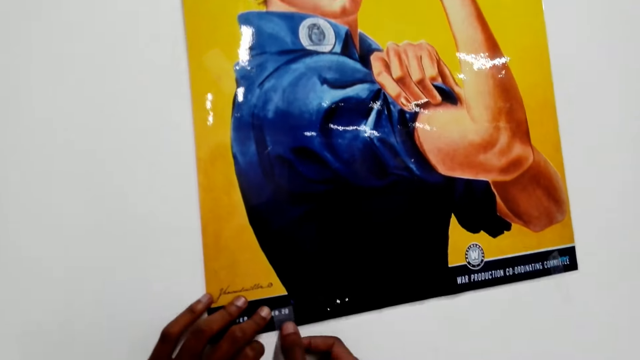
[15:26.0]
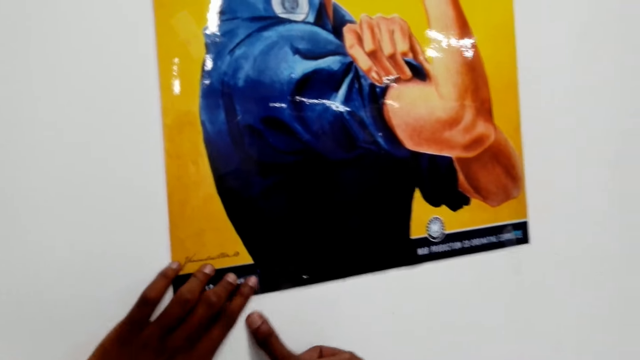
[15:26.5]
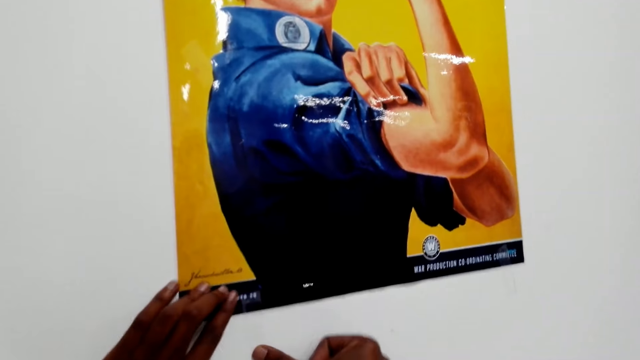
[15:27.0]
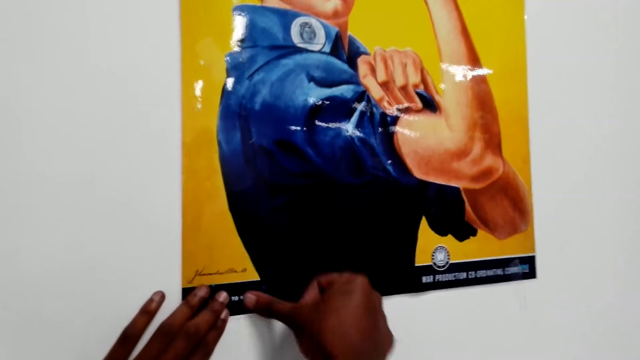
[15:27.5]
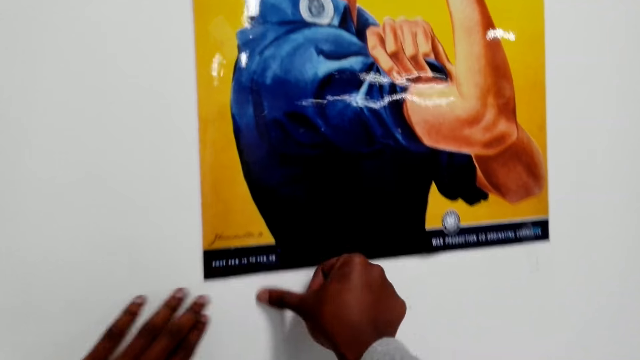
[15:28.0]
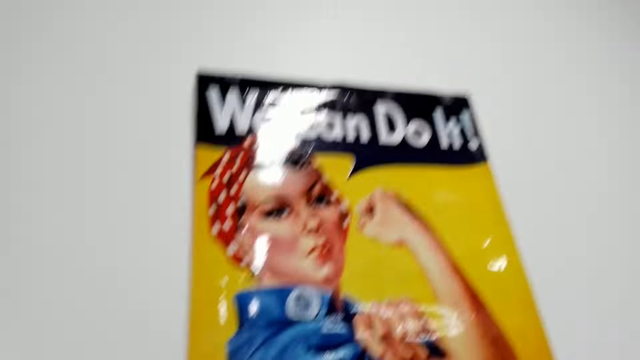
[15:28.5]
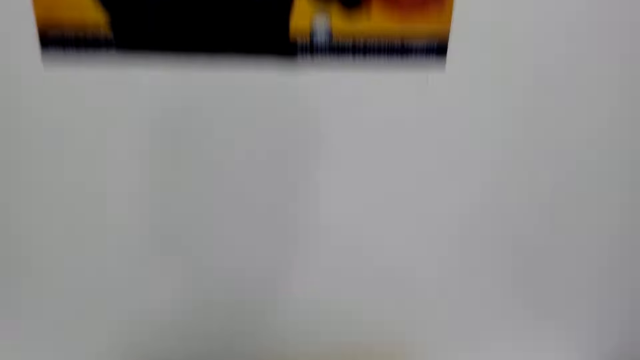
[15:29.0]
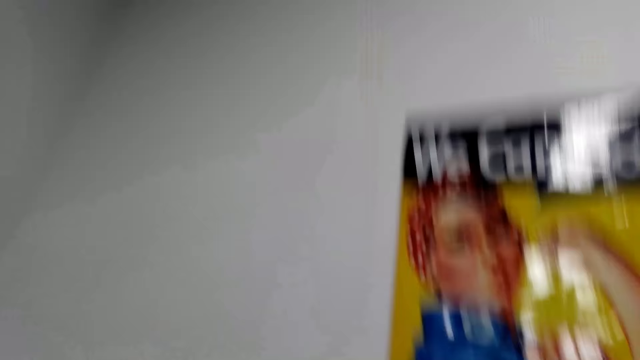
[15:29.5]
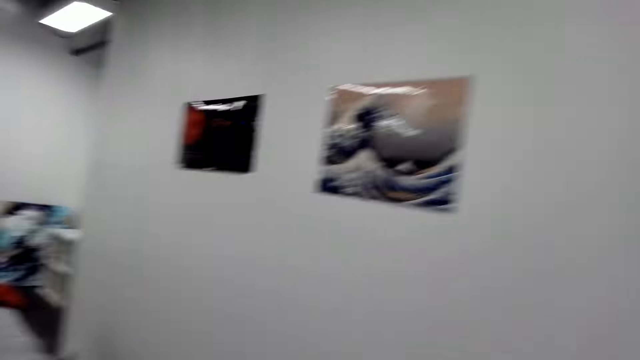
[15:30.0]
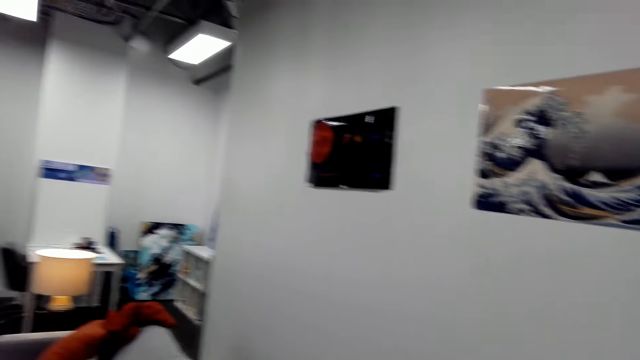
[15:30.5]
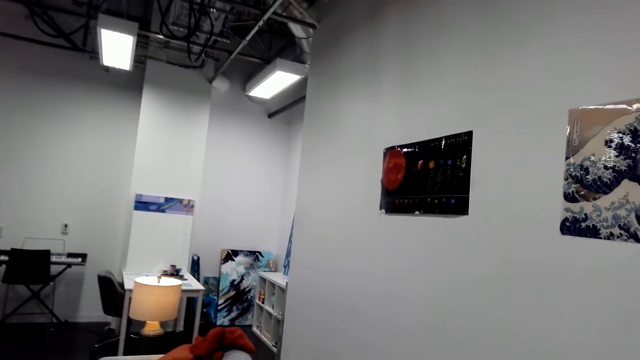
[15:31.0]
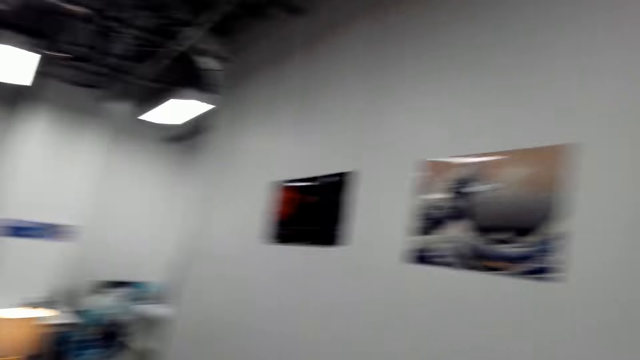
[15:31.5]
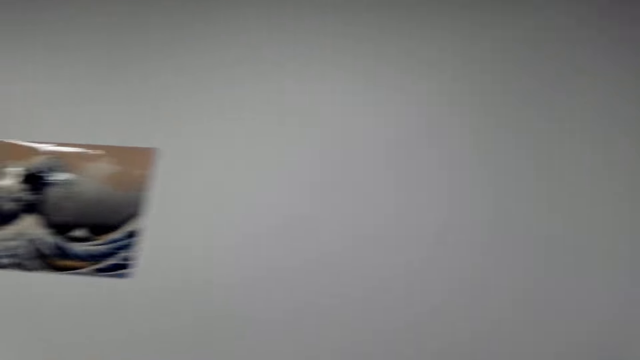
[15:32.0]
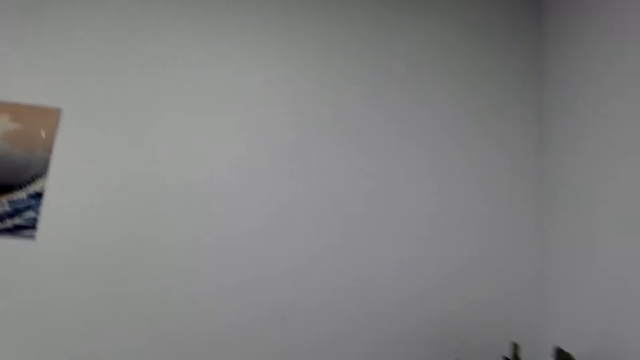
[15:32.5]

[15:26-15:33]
The camera wearer places the piece of masking tape on the edge of the poster on the wall. They look around.

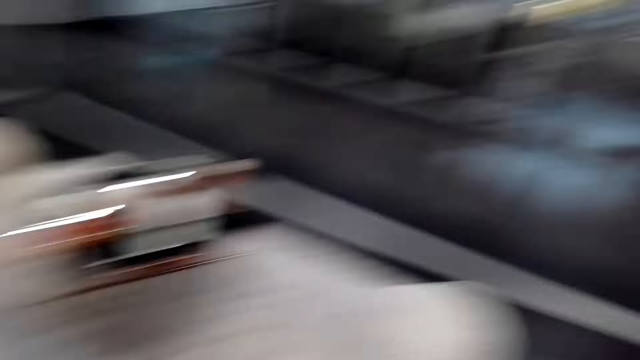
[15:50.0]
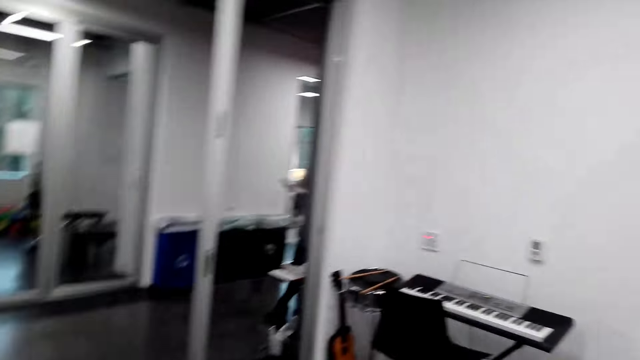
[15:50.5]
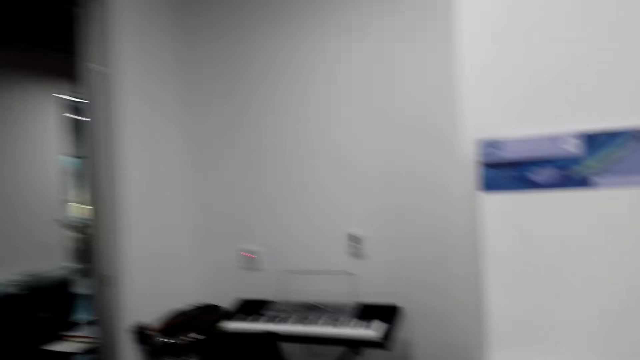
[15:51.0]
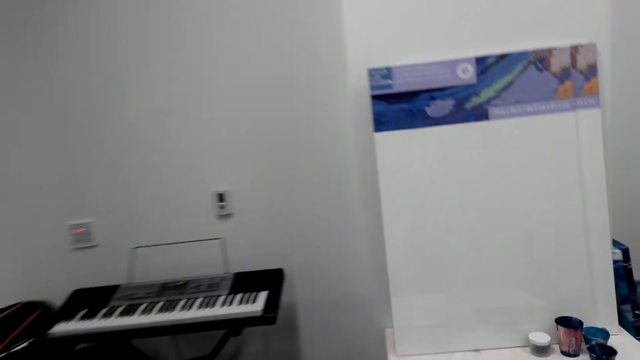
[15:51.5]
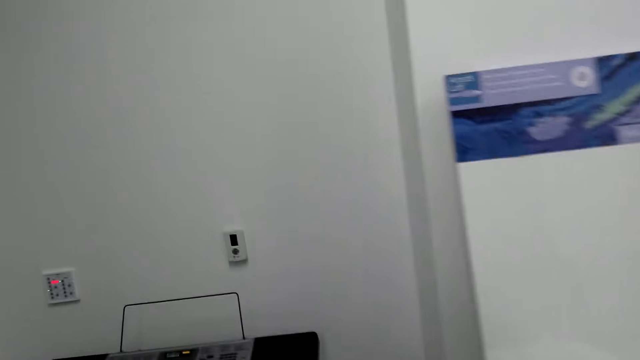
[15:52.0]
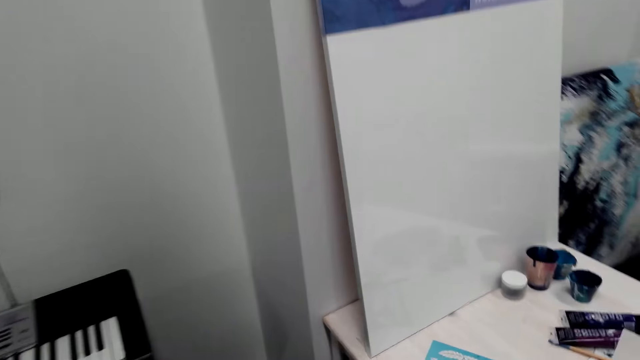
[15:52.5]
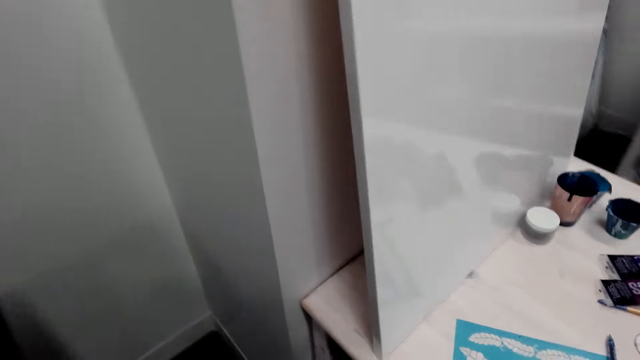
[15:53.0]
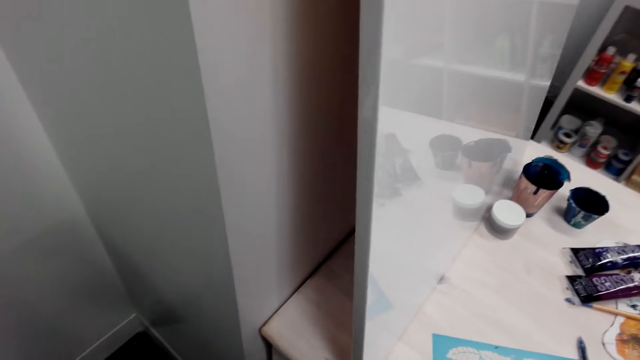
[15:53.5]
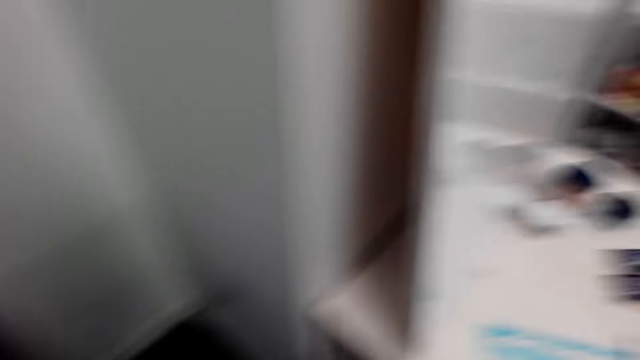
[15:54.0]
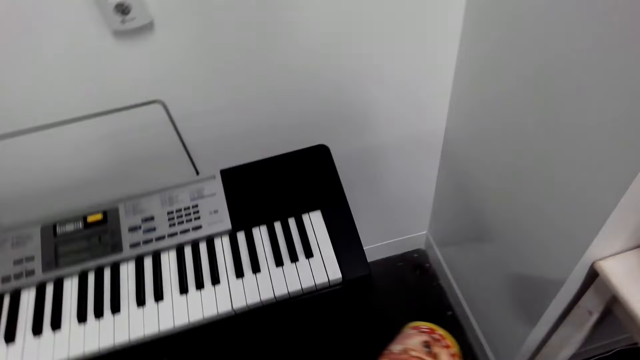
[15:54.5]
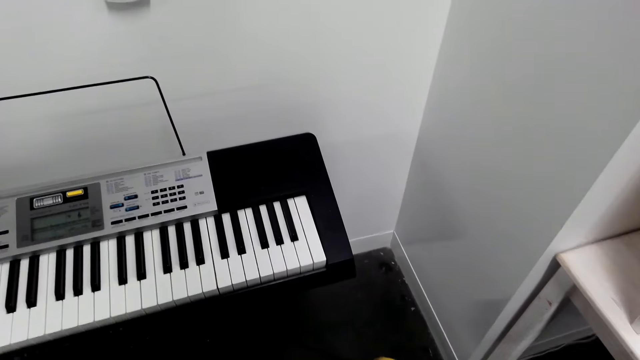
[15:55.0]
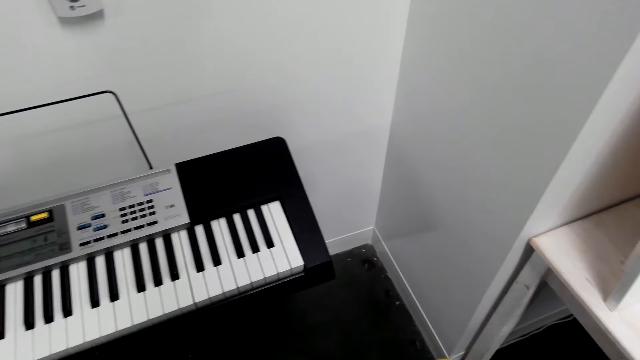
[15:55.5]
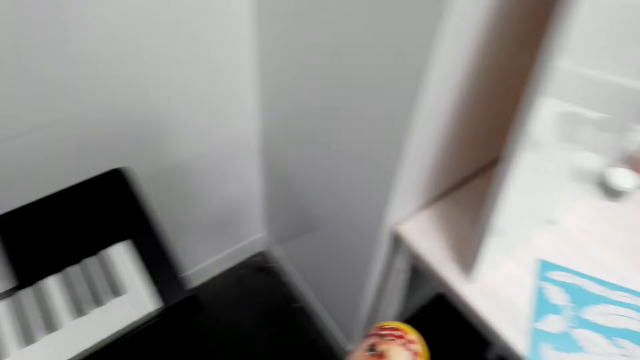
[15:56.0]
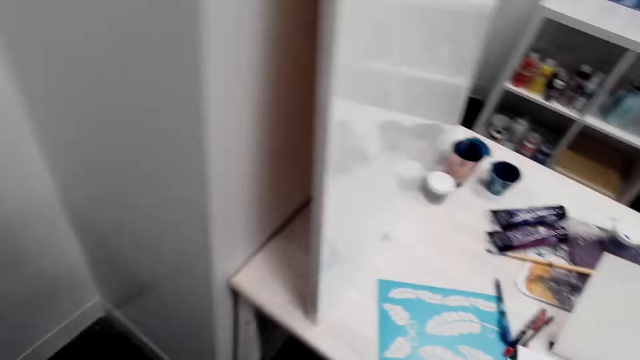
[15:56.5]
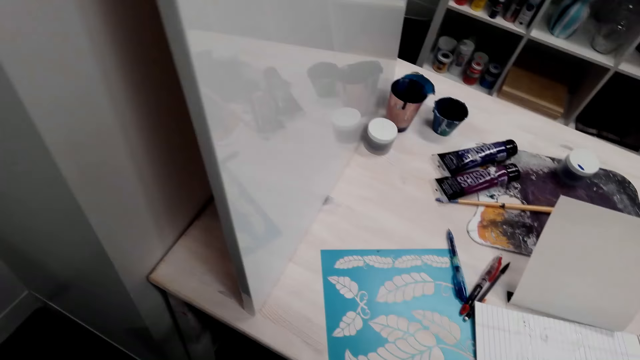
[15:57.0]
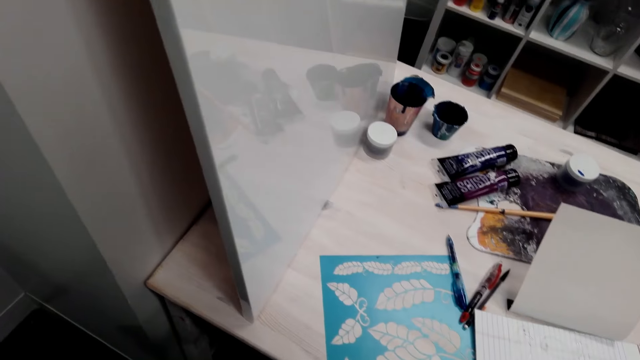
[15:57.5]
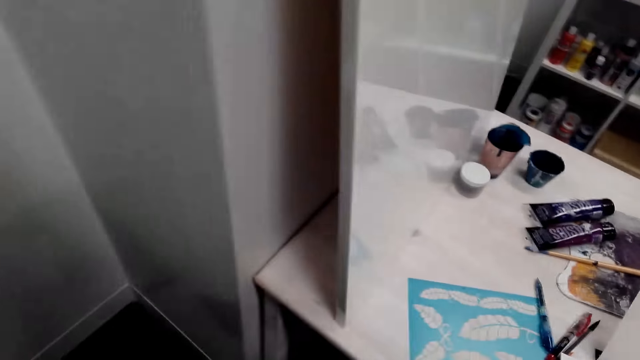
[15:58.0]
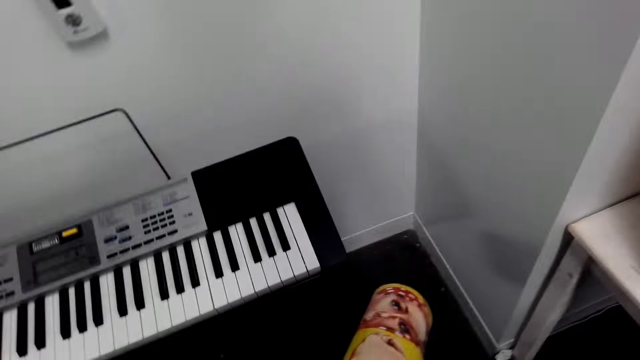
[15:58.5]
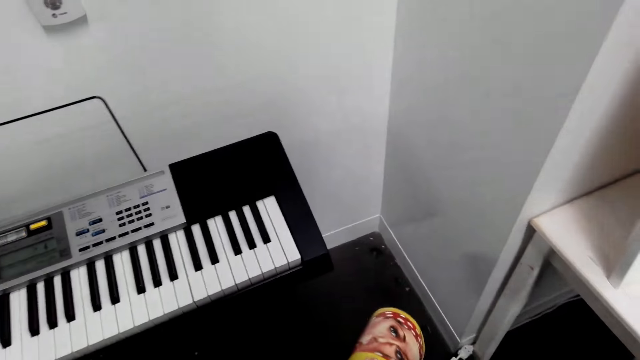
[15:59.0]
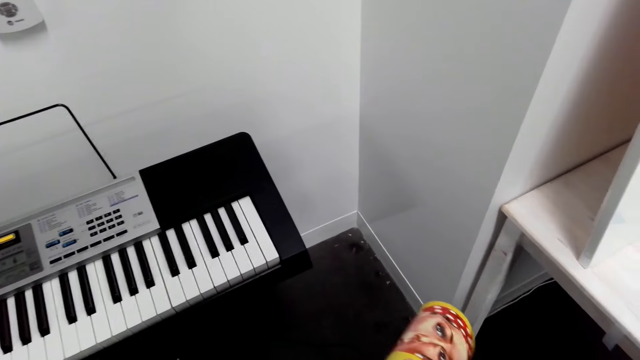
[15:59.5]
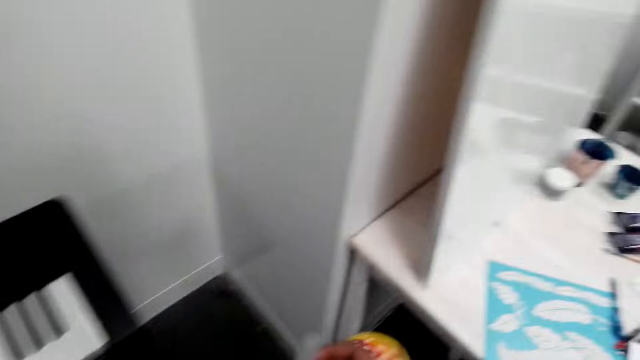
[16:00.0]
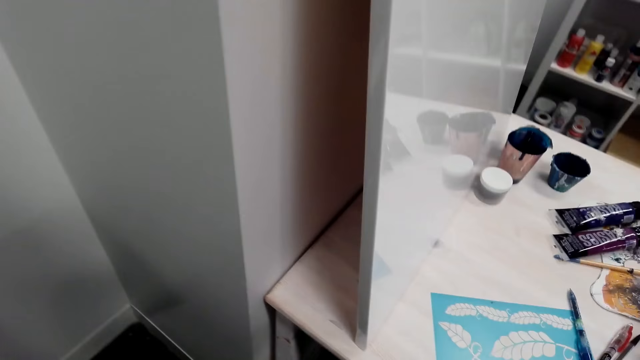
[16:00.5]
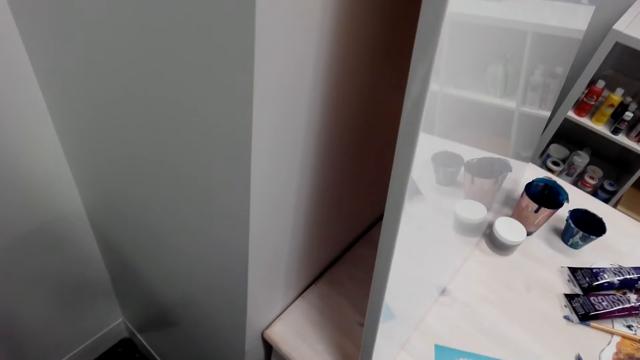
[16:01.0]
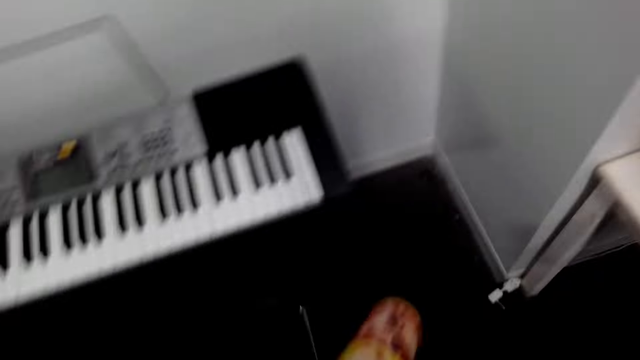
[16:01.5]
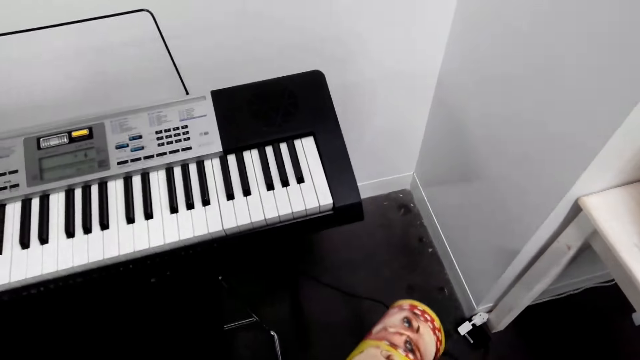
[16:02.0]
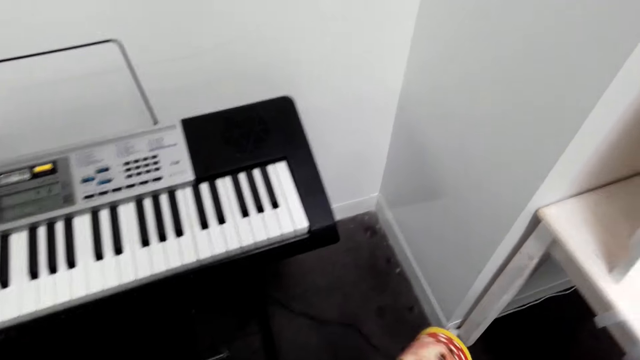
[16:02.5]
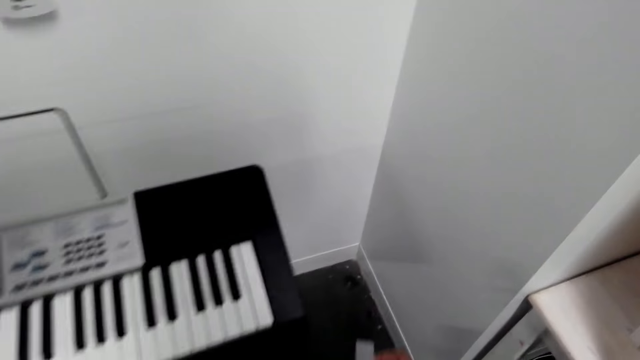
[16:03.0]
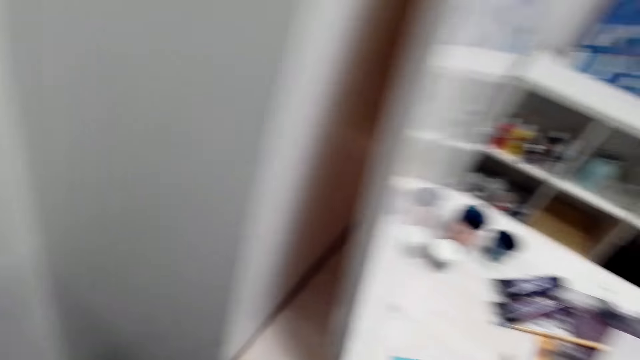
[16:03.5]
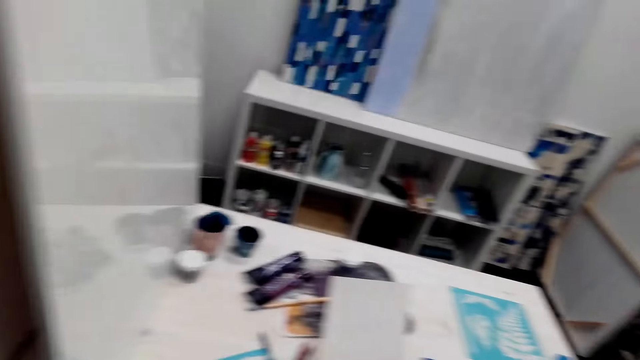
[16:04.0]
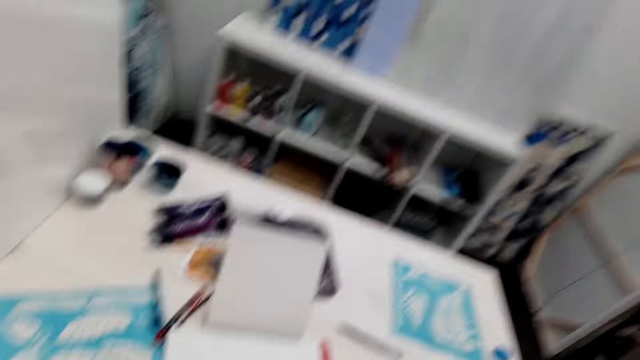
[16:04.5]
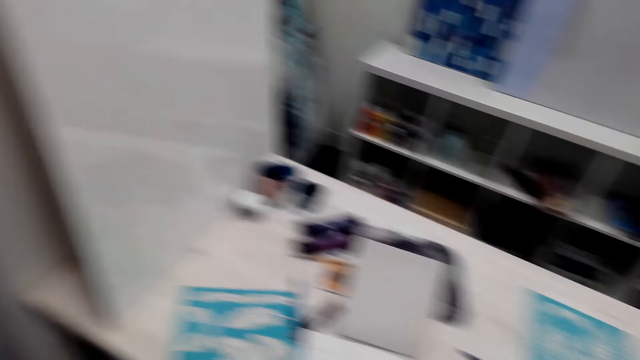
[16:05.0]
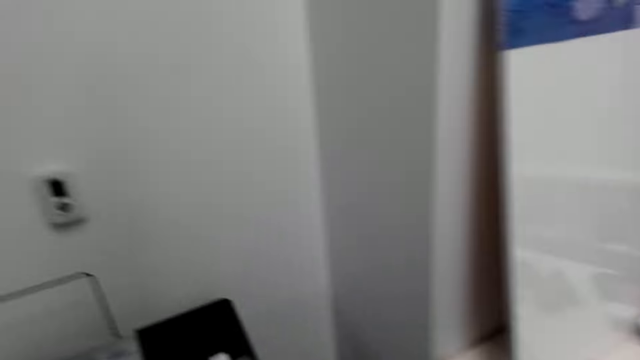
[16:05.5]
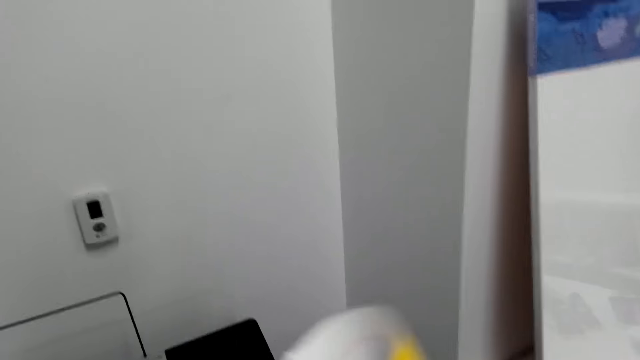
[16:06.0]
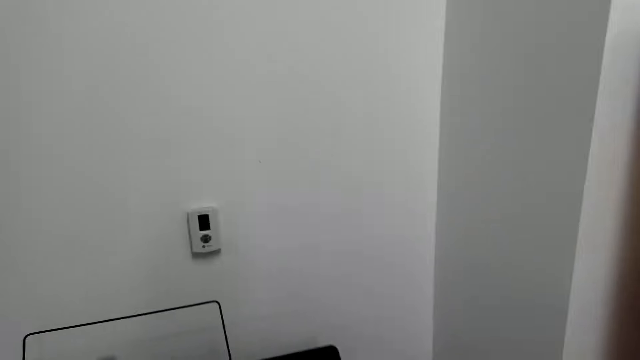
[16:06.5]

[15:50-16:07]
The camera wearer walks towards the piano. They look around.
